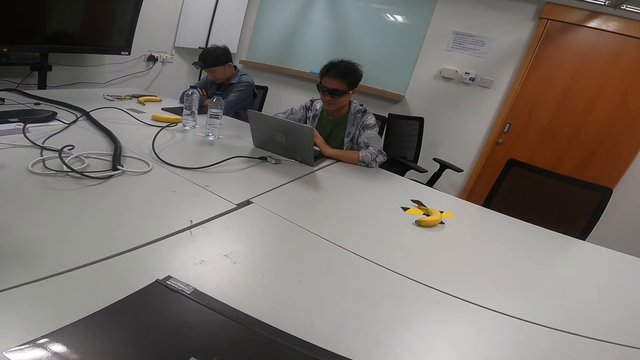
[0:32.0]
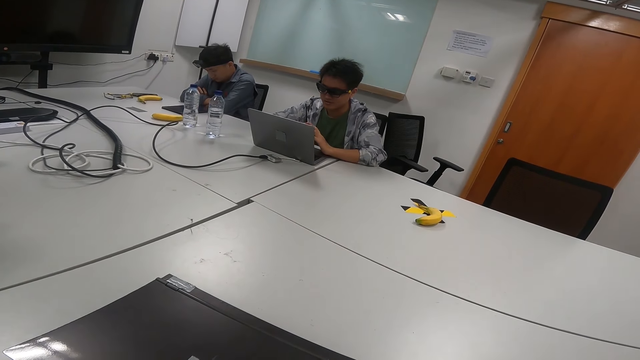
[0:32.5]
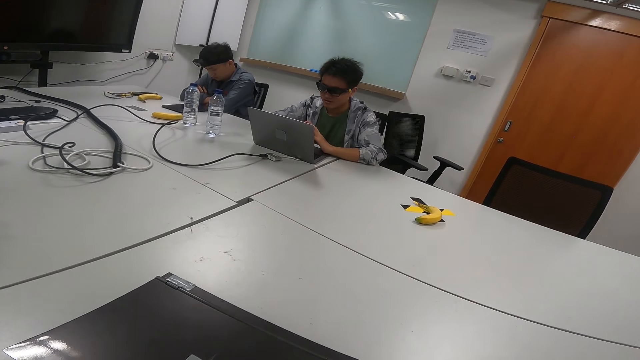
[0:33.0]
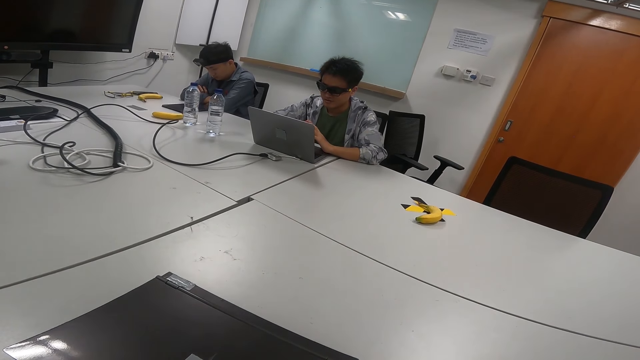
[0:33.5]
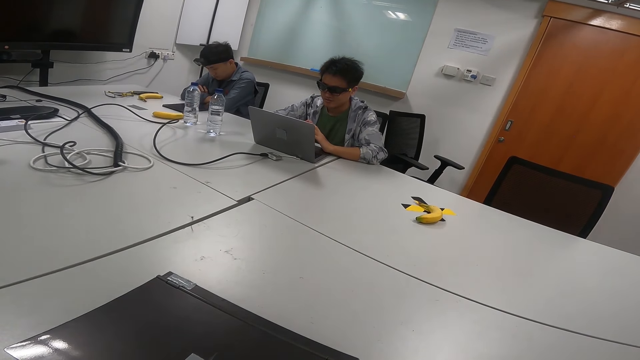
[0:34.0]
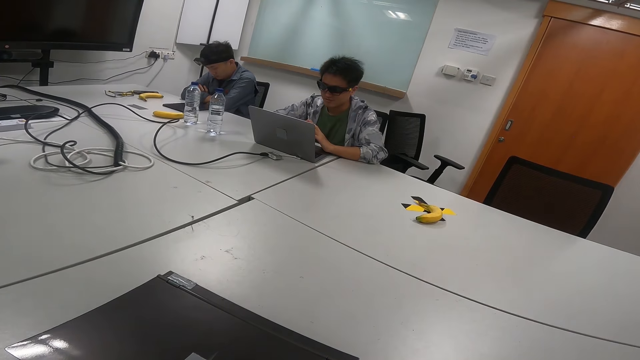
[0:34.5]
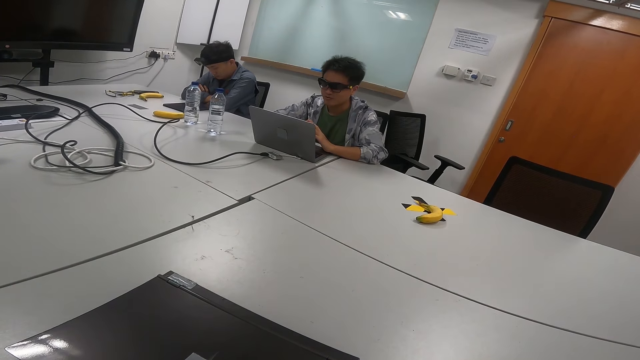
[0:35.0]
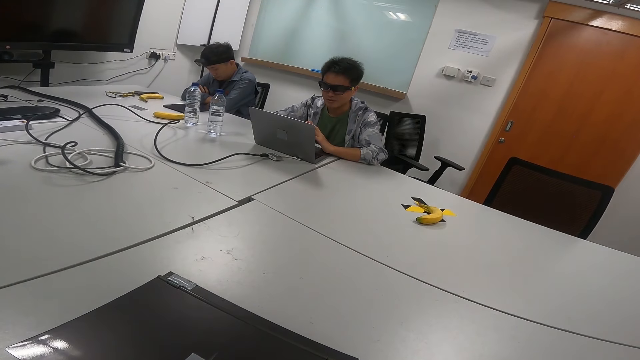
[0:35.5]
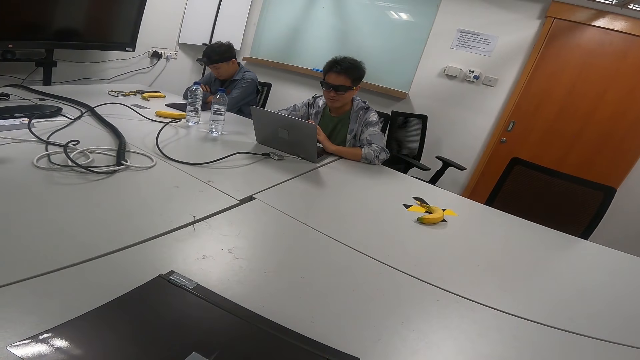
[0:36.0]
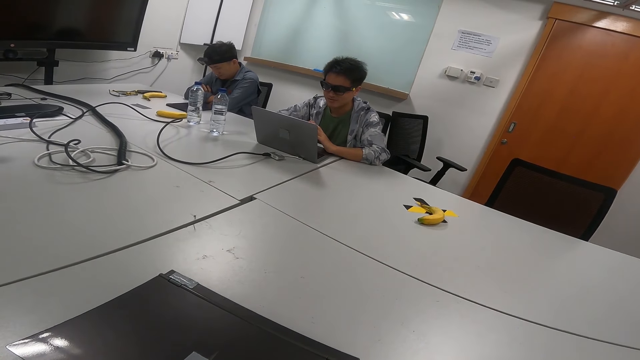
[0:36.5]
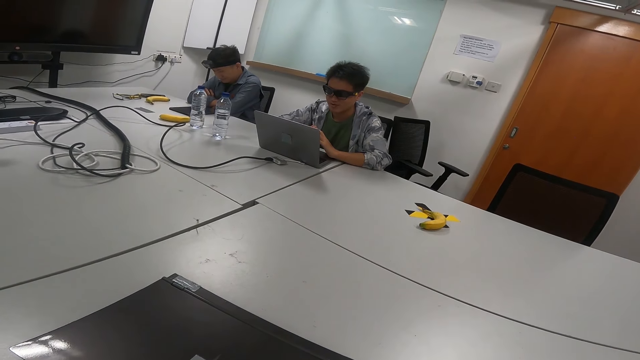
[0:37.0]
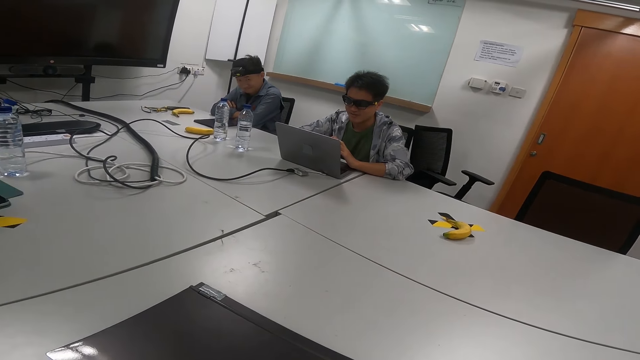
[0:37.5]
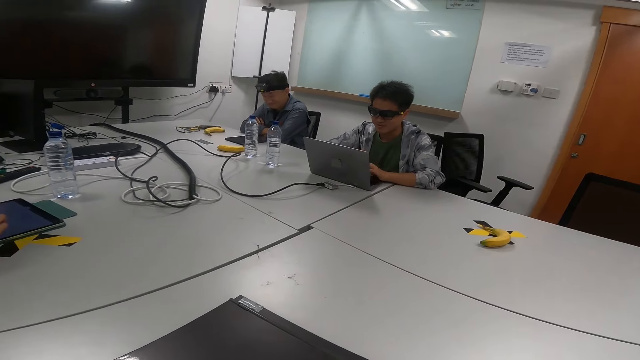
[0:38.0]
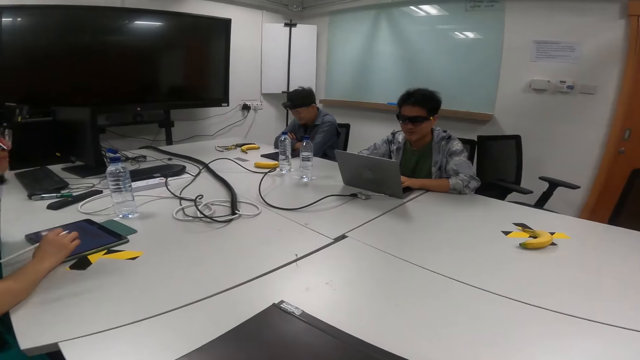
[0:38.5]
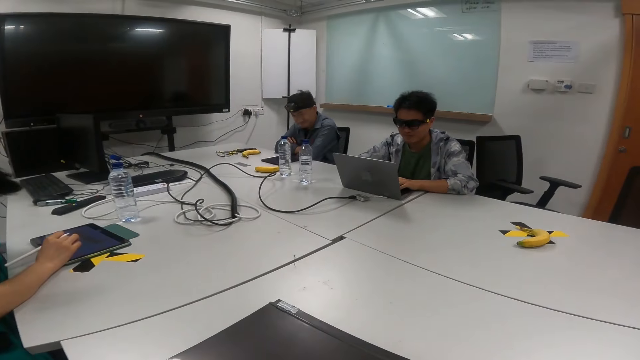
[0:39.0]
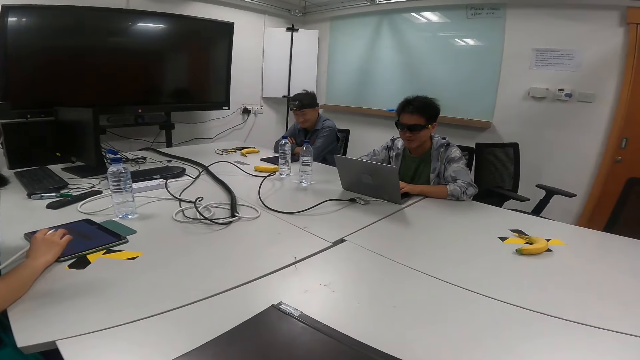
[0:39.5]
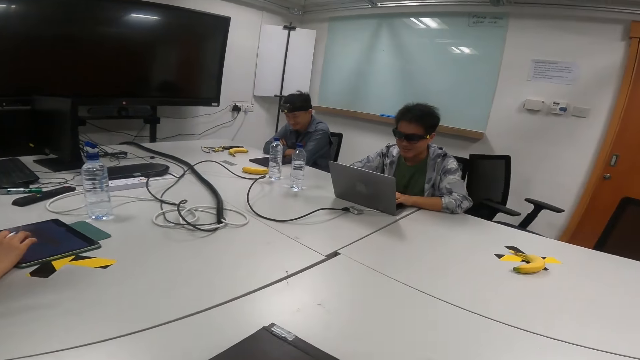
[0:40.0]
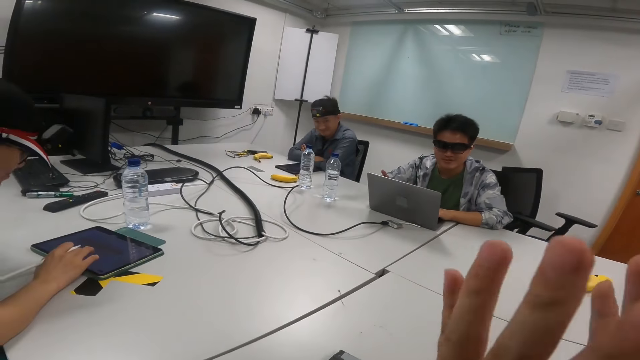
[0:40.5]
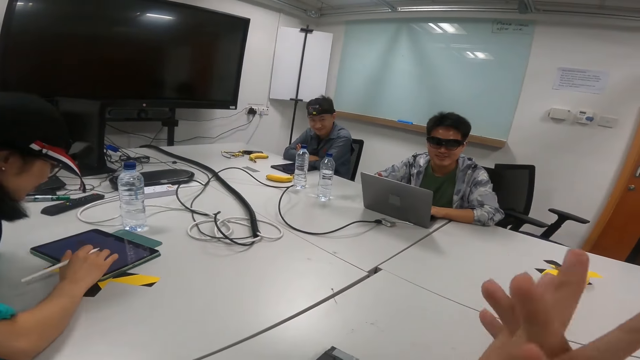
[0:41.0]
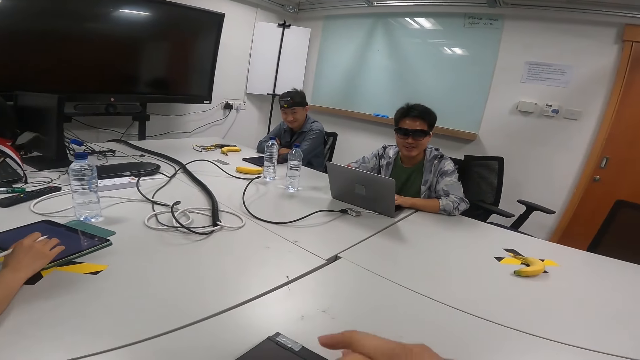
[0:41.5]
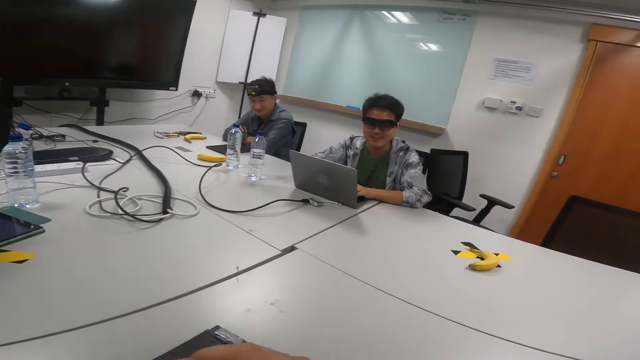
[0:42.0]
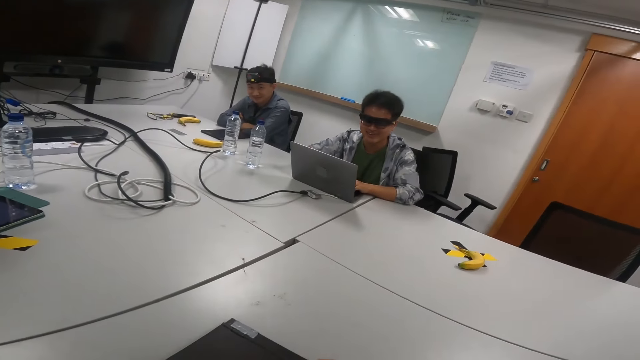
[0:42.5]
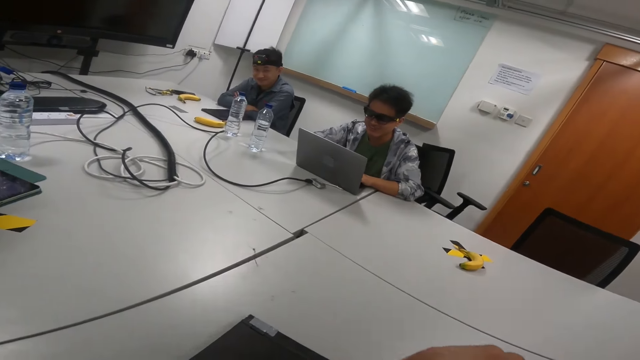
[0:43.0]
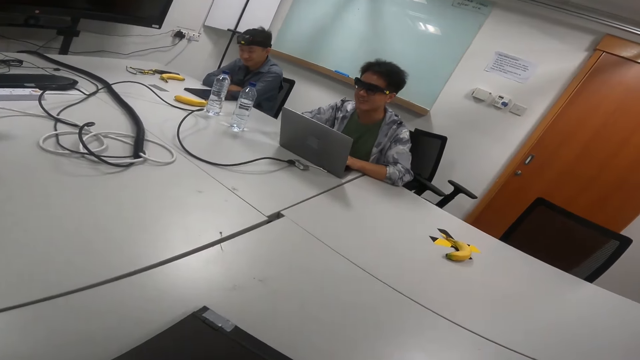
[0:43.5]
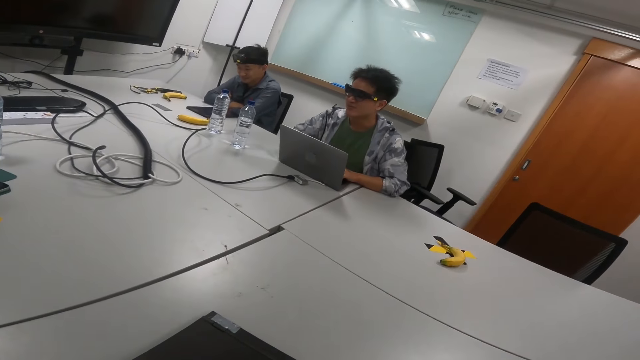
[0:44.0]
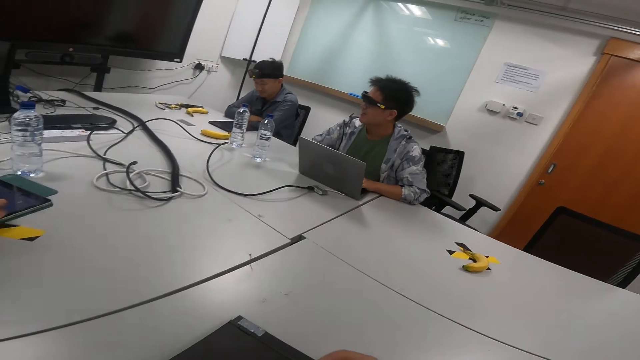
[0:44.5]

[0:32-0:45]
The camera wearer talks. A person types on the laptop. Another person nods his head. The camera wearer moves a hand. The other person looks at the camera wearer.

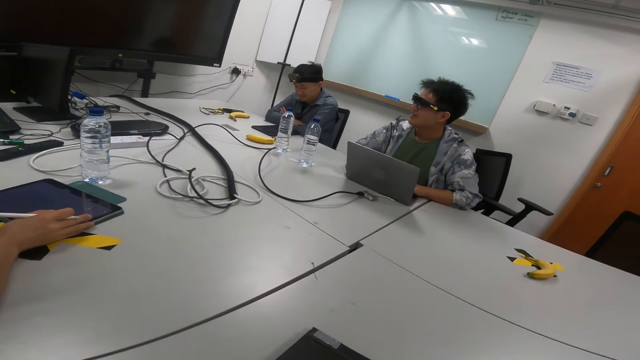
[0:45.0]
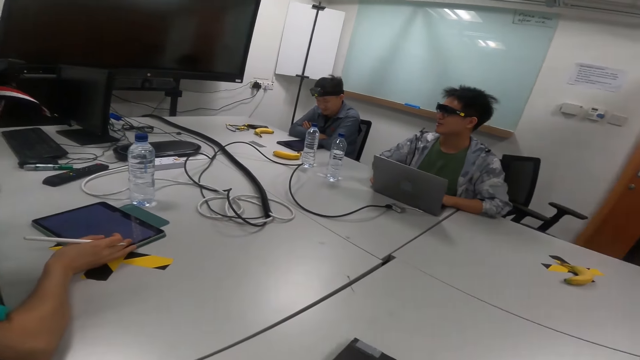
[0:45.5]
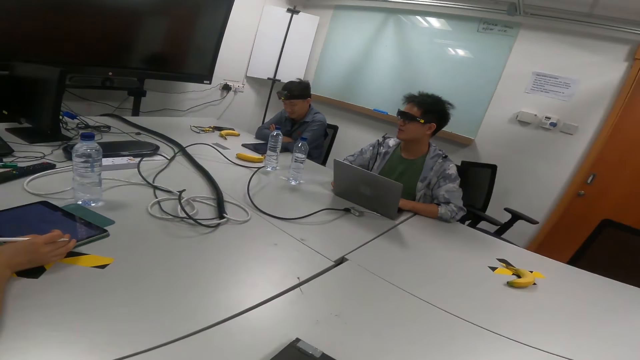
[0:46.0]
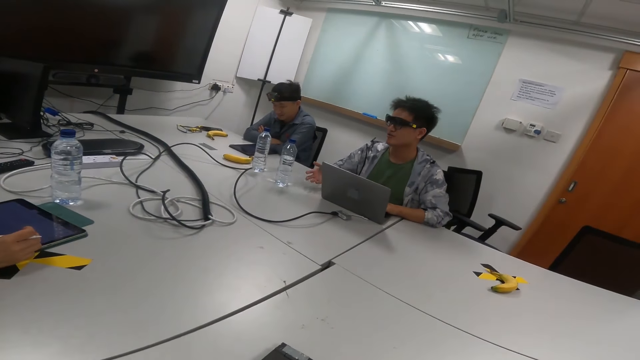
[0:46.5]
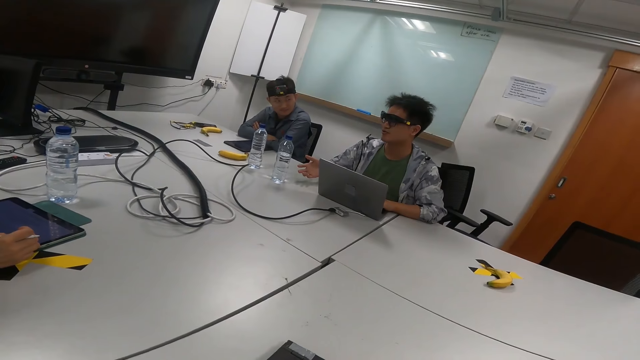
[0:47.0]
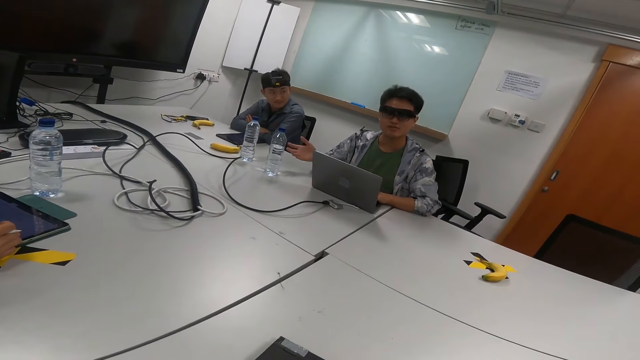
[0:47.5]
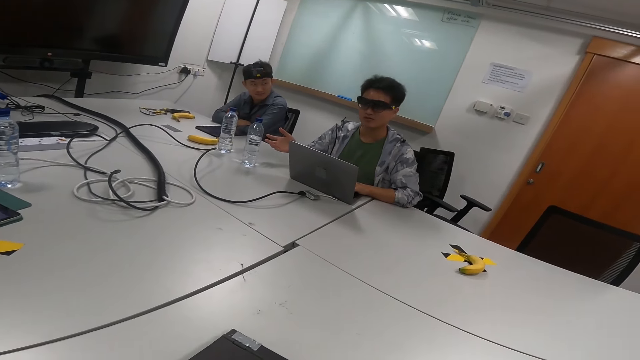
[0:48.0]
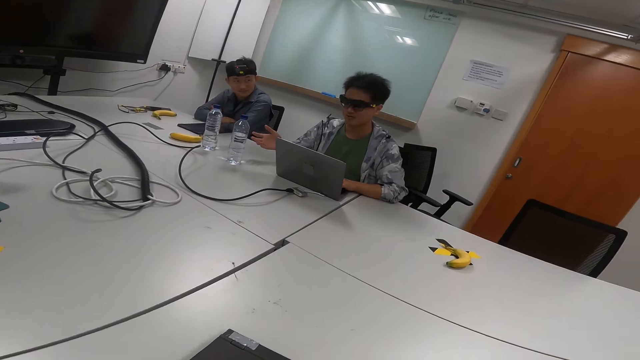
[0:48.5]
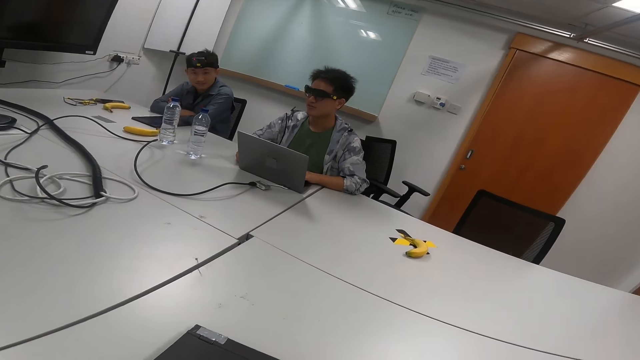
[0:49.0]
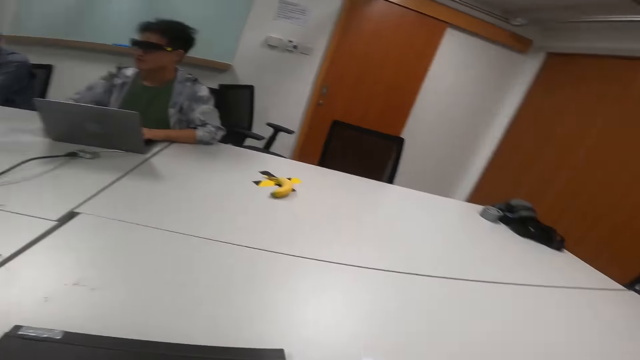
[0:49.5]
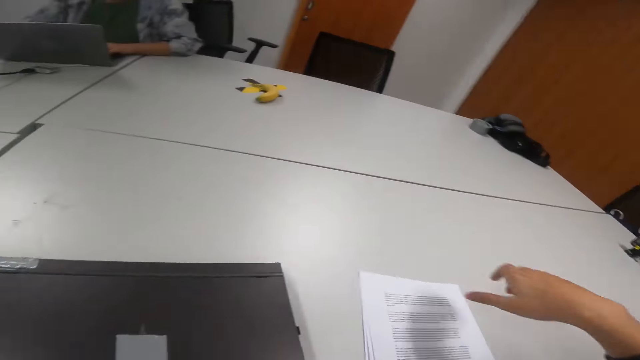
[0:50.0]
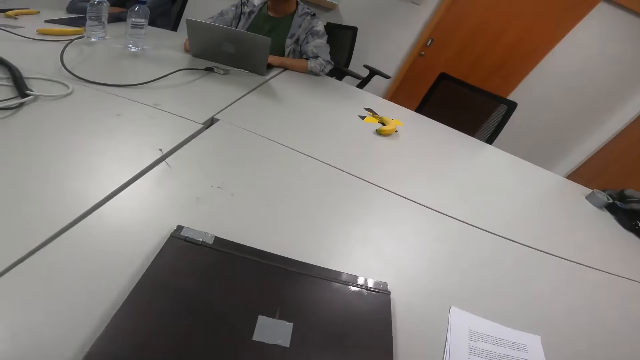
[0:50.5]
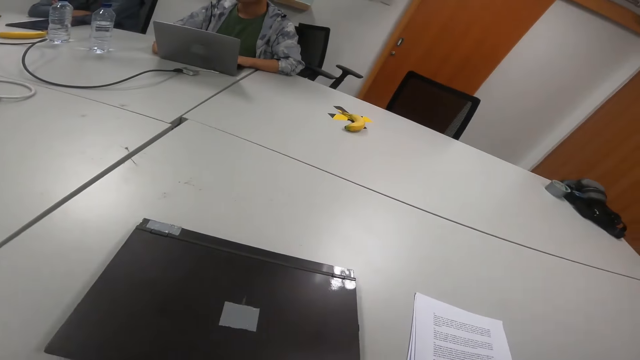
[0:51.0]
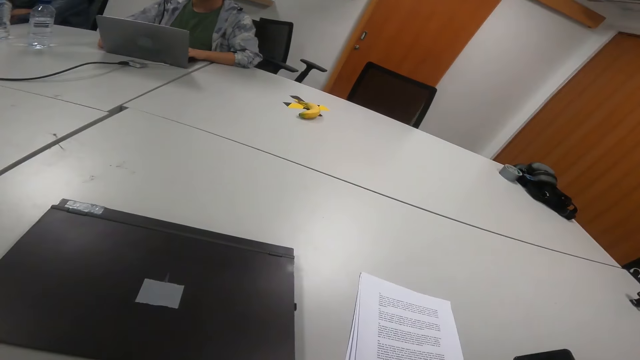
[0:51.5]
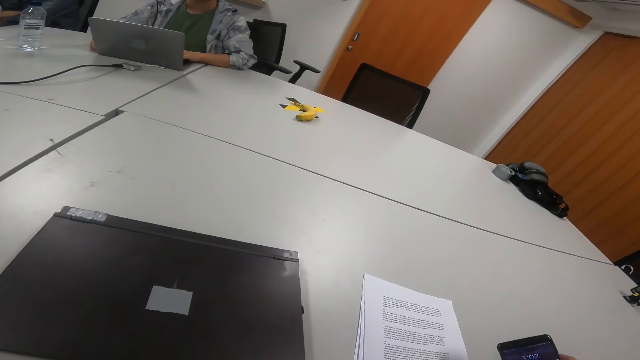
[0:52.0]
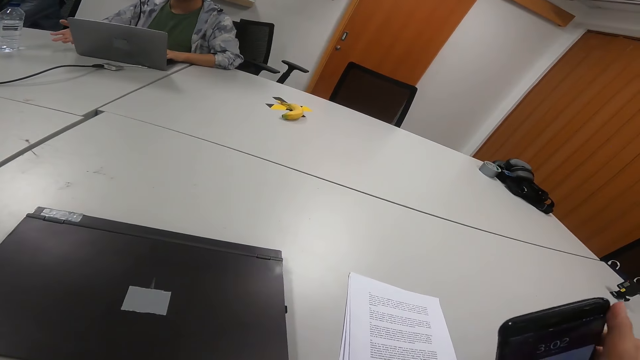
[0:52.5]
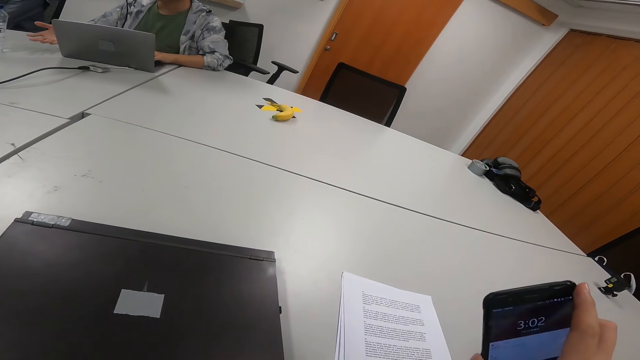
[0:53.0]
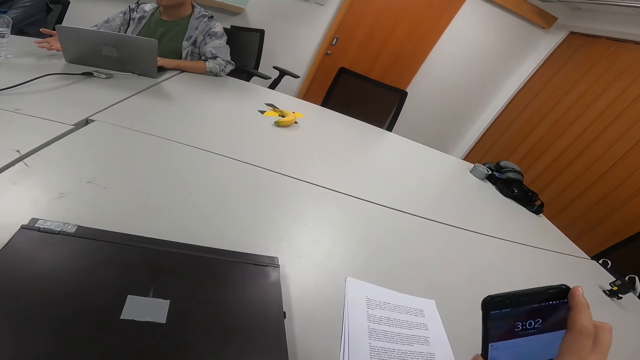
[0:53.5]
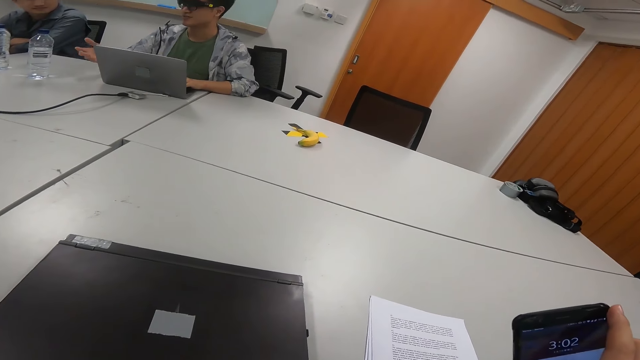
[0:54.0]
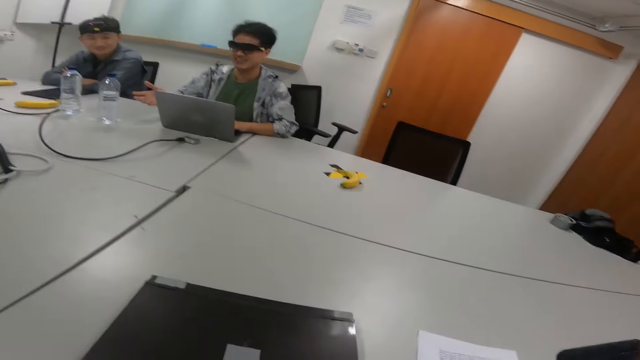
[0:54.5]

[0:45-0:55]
A person talks to the camera wearer. Another person looks at the first person. The camera wearer picks up something from the table. They talk while lifting their phone. They look at the phone.
